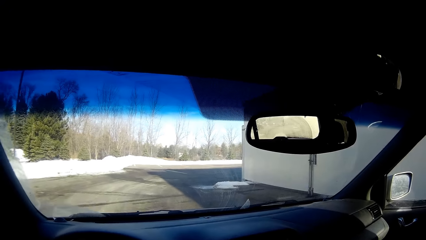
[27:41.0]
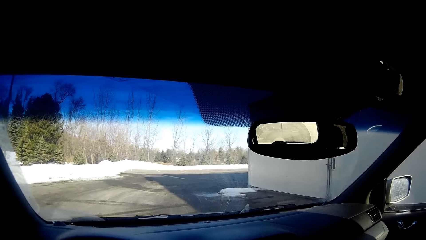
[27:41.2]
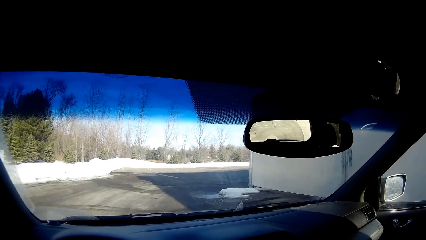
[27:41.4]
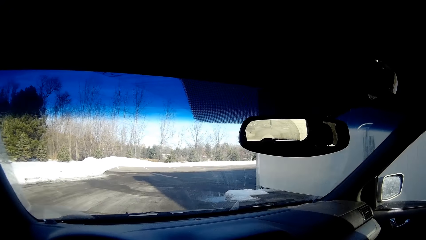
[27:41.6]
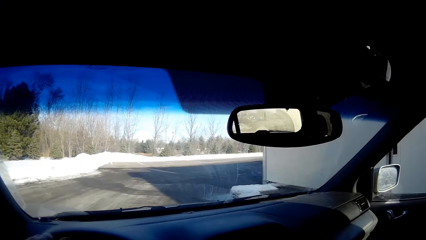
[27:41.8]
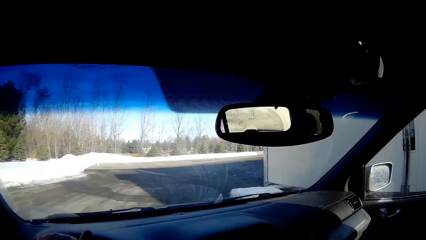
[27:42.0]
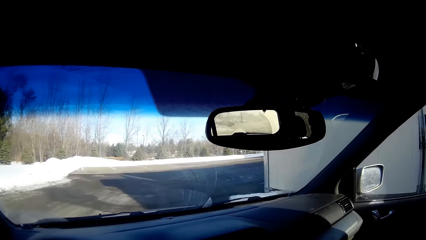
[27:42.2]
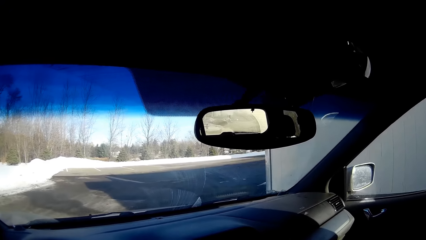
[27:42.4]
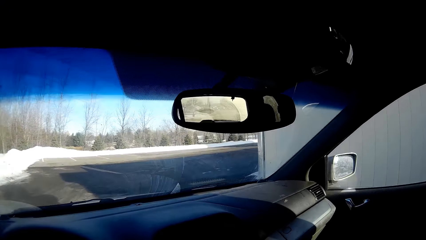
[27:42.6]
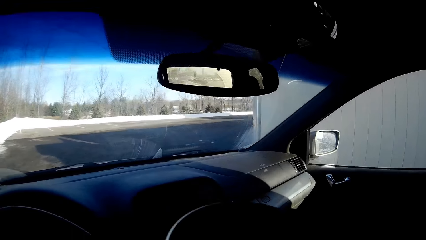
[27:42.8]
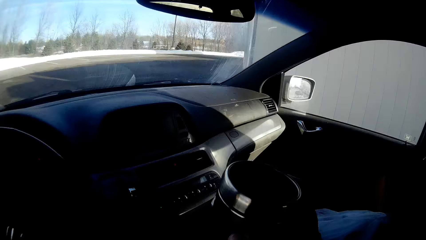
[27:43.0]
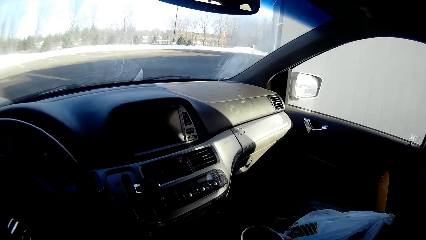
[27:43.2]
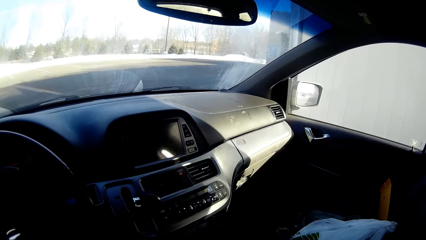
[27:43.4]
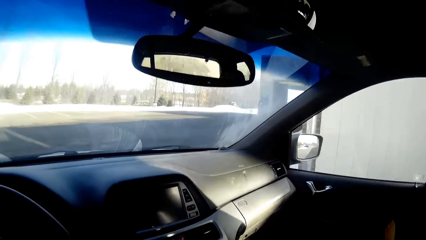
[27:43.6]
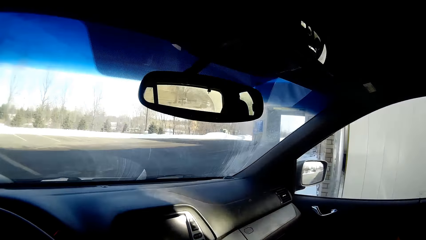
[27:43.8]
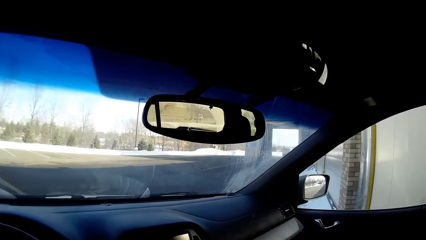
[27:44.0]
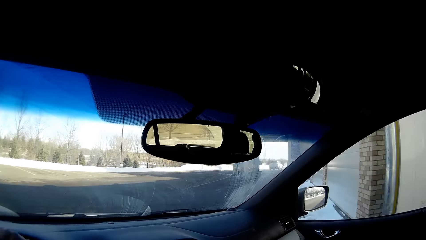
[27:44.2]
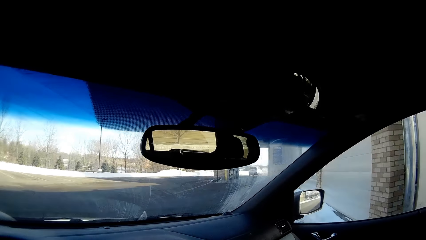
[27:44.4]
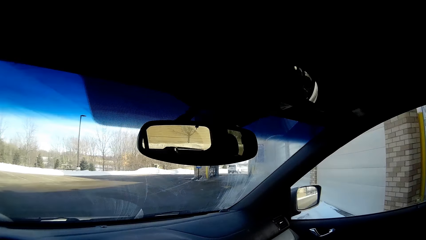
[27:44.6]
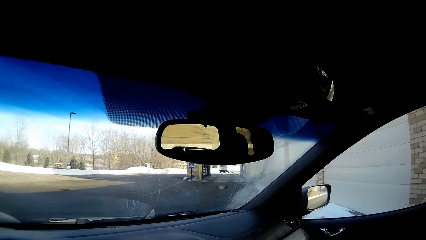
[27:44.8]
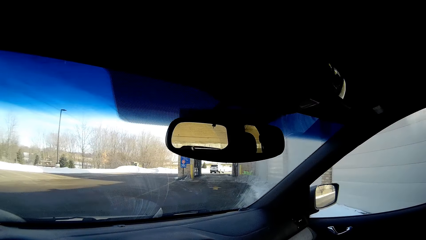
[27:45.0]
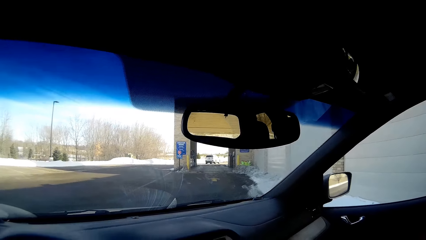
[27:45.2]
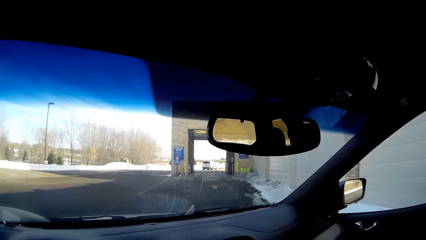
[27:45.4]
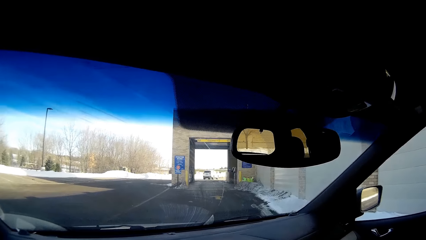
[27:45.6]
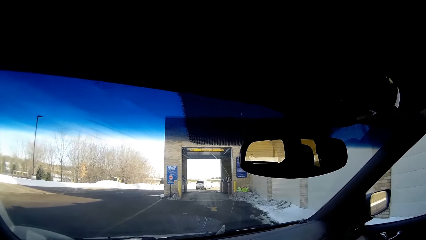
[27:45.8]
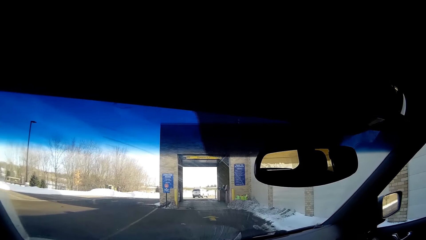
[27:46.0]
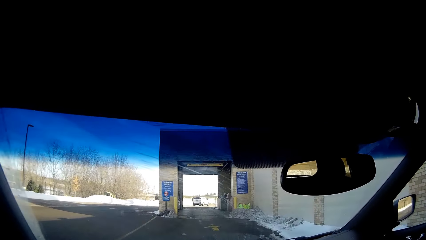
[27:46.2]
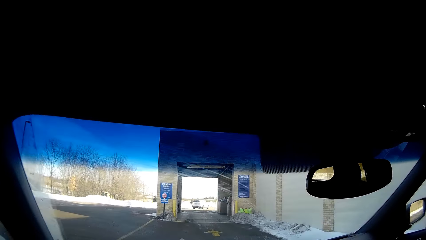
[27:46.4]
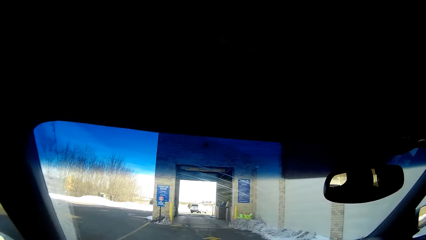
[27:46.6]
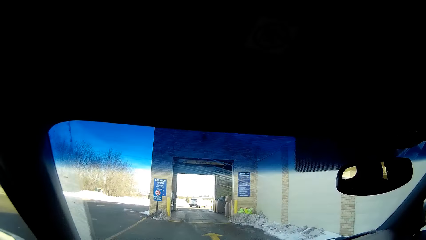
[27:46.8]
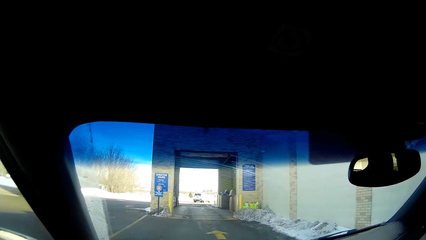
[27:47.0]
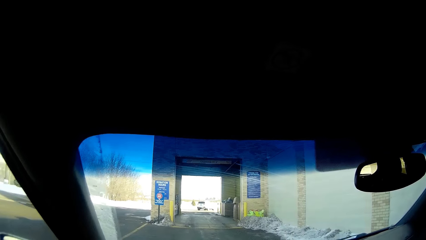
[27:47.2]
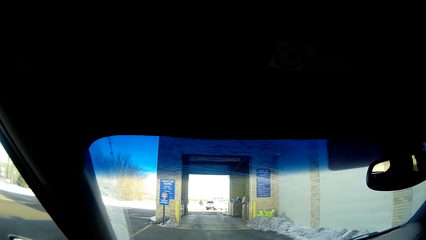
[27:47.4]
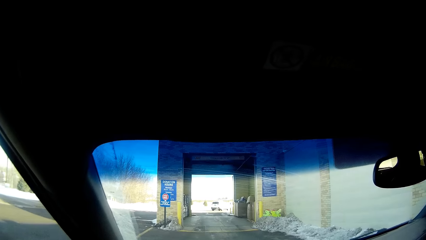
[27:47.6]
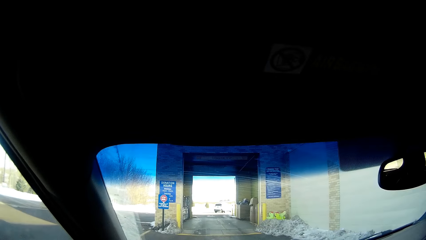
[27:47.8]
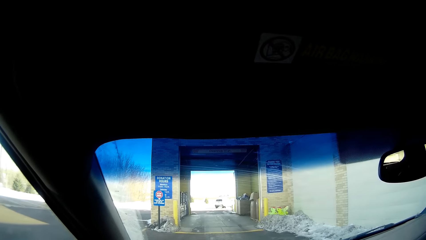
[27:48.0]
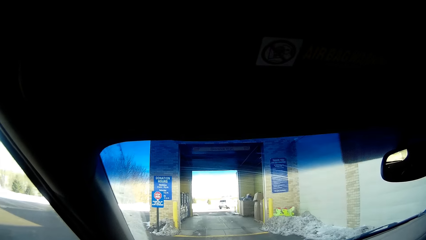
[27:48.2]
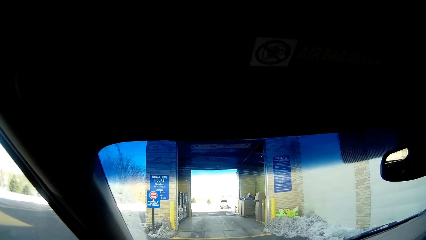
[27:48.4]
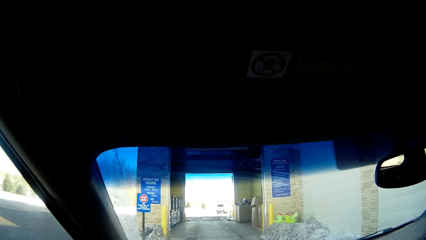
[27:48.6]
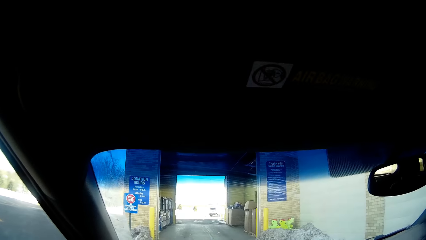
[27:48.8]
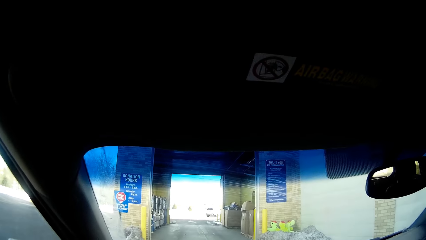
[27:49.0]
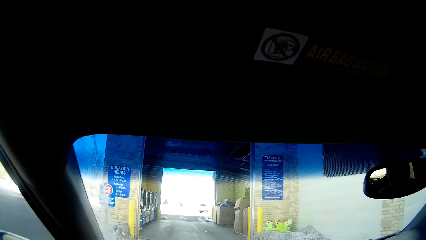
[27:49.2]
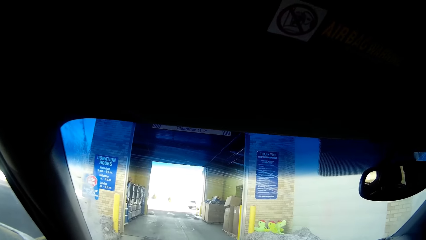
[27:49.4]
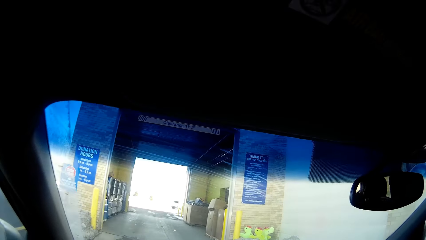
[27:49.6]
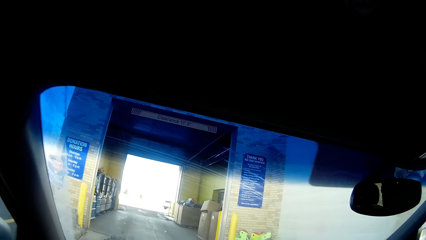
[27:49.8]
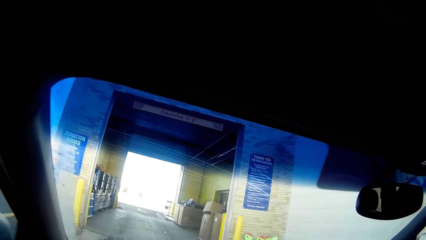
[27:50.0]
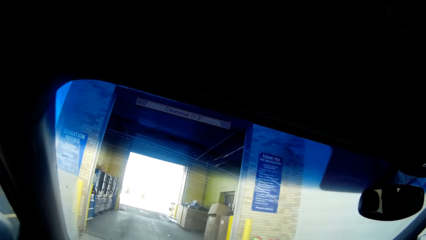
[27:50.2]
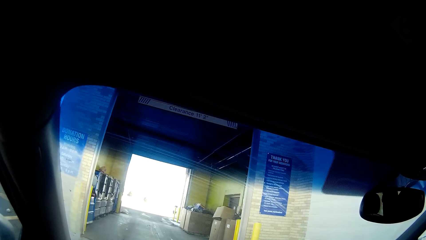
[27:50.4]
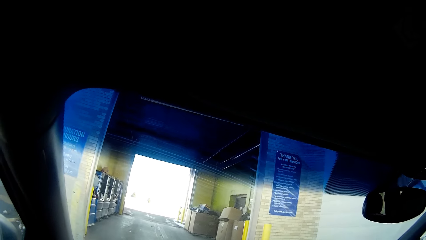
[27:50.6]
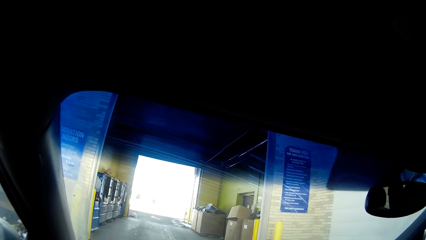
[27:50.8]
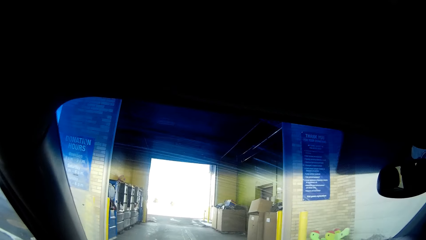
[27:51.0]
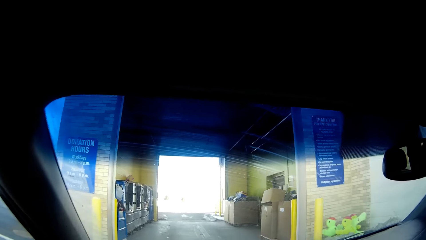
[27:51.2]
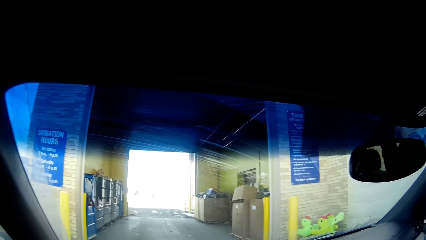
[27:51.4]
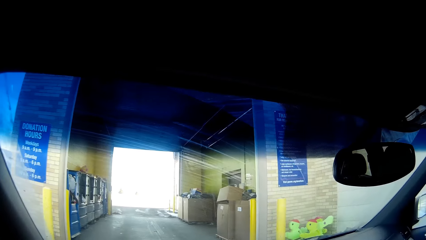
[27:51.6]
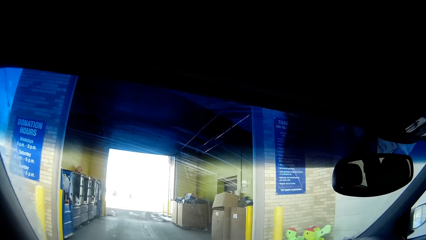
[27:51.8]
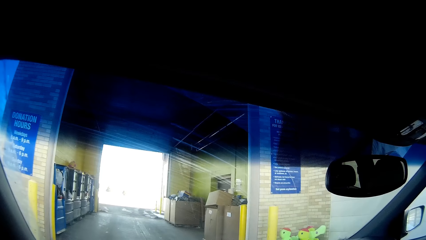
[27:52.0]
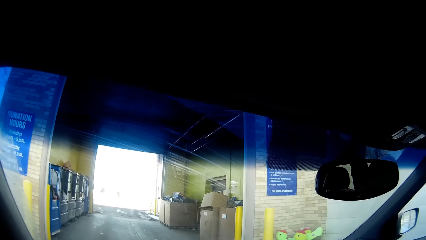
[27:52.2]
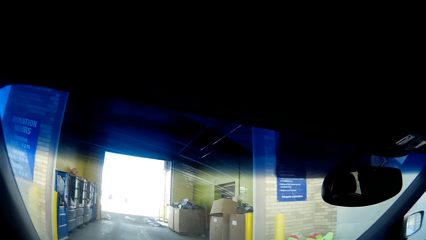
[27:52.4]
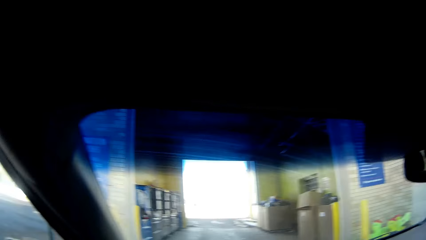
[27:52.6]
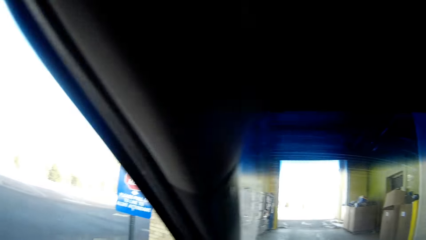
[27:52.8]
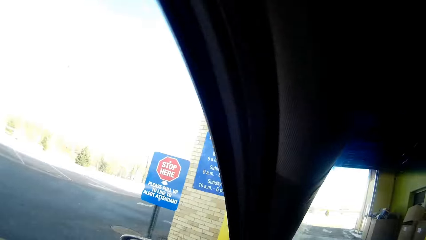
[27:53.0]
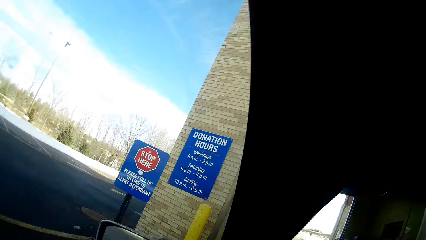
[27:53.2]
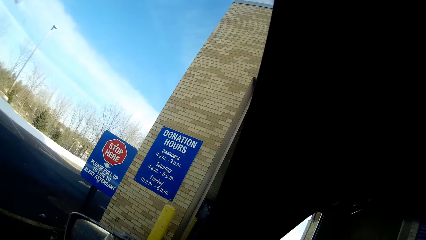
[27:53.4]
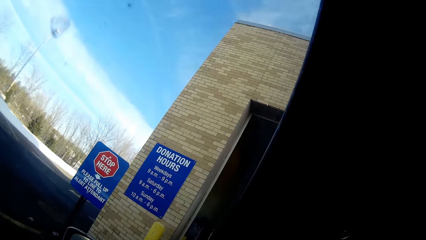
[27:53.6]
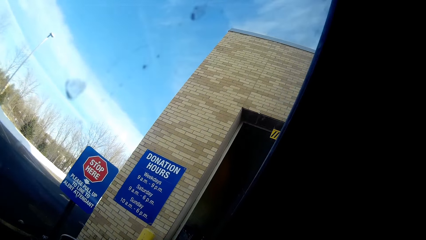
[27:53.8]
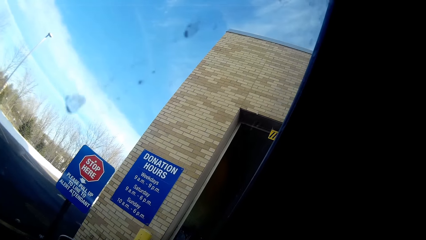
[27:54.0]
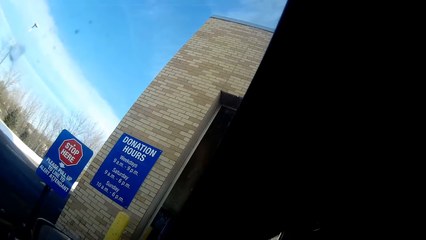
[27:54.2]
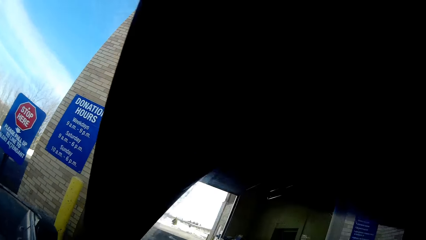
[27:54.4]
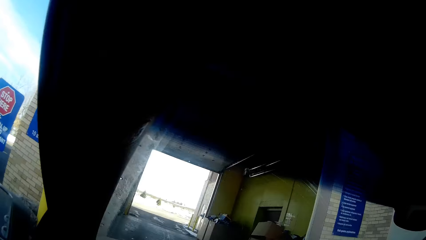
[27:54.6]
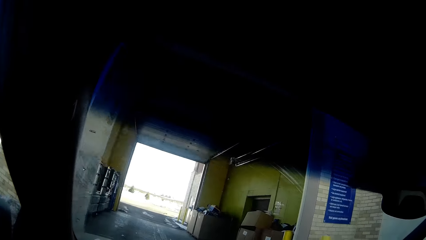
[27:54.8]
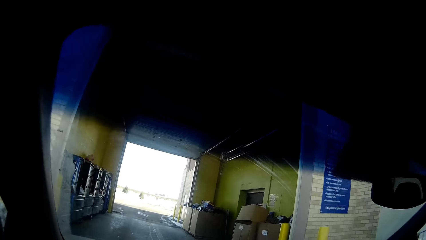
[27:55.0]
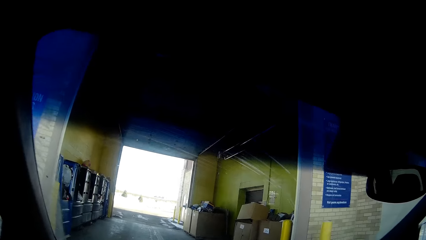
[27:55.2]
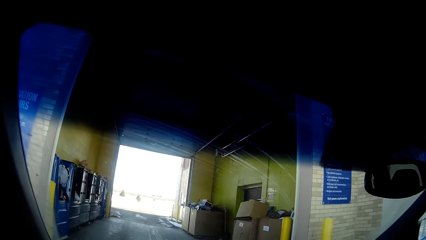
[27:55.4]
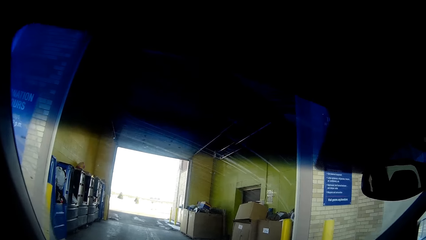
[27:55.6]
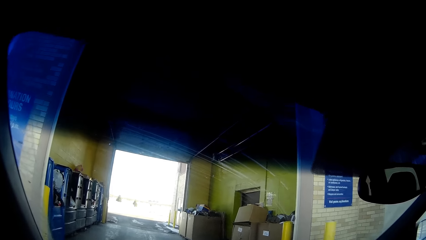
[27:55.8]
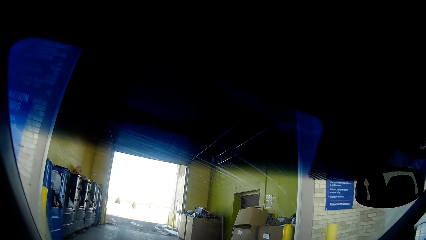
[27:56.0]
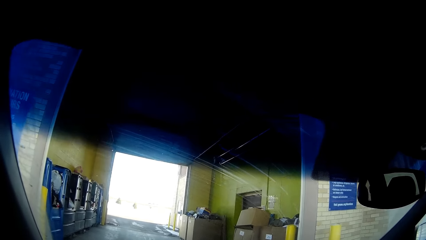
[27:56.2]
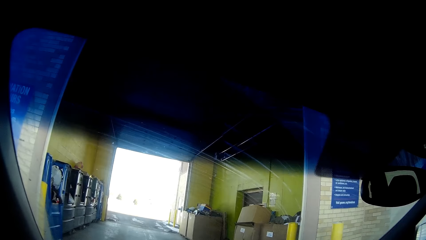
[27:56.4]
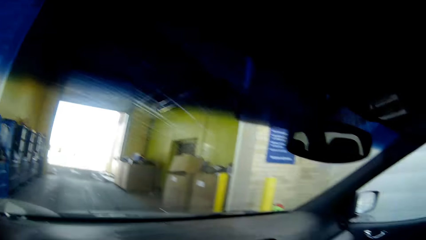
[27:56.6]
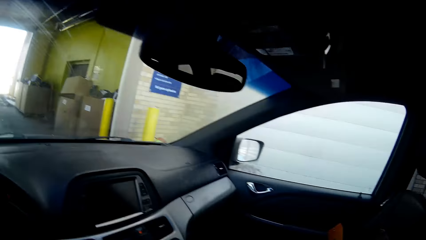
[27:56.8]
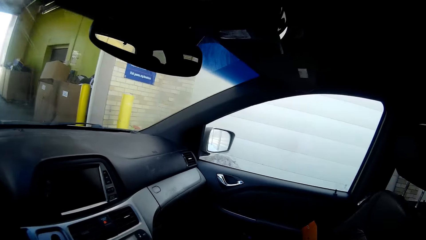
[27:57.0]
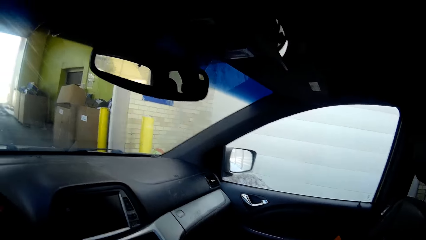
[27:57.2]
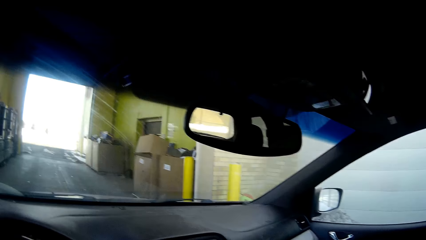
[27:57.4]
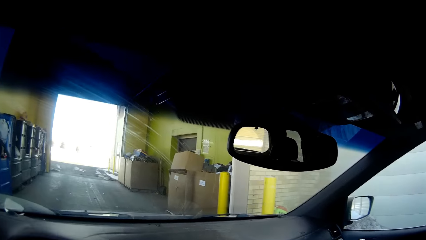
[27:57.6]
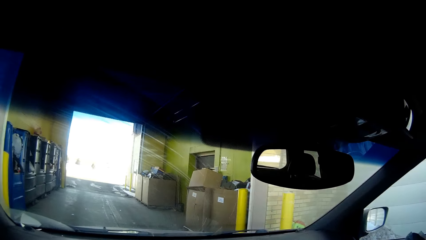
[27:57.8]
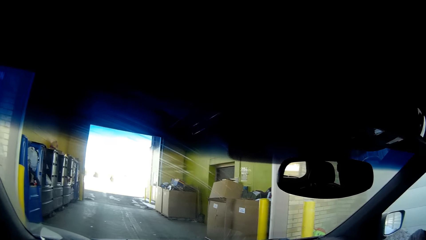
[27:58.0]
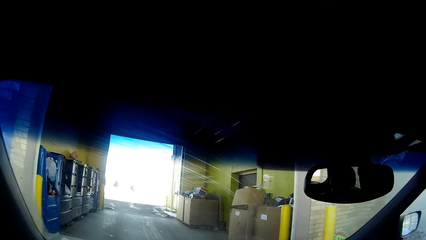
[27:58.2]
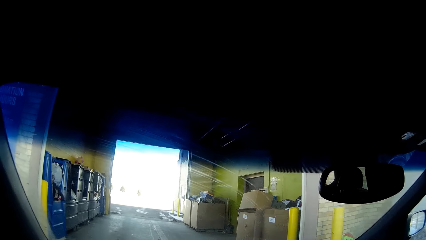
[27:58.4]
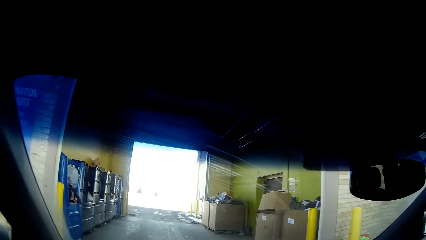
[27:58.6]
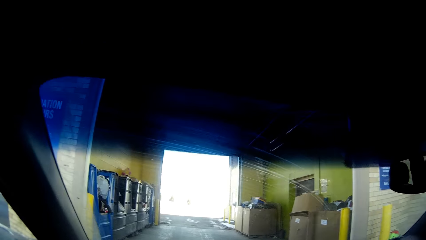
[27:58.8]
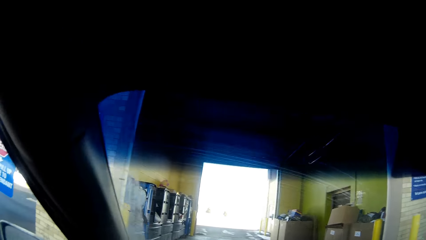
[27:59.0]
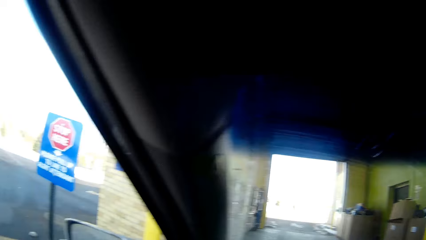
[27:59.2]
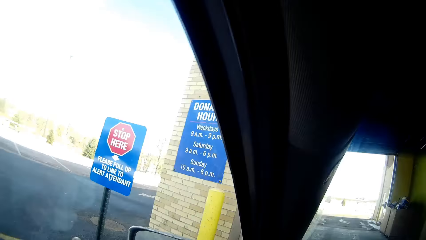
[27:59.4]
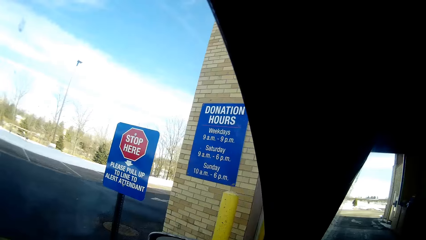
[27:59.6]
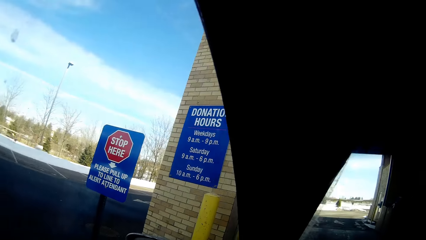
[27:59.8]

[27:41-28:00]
The camera wearer places the mug on the cup holder. They drive the car forward on the road. They stop the car at the entrance. They stare at the entrance. They look away from the entrance. They stare at the entrance.
